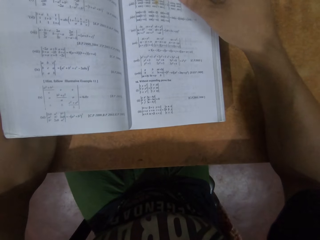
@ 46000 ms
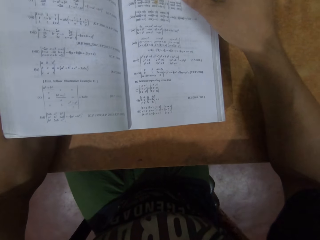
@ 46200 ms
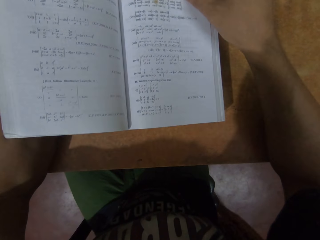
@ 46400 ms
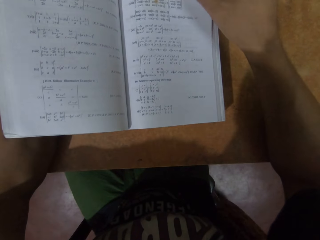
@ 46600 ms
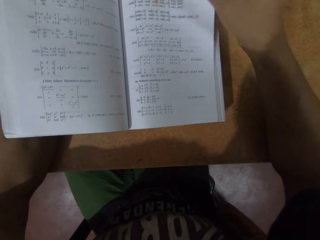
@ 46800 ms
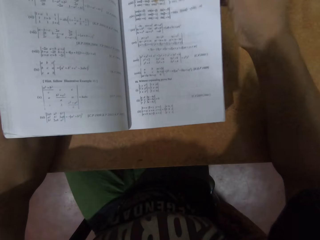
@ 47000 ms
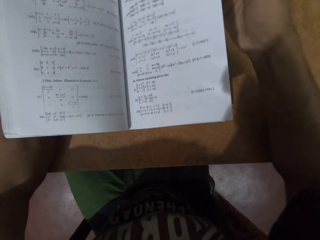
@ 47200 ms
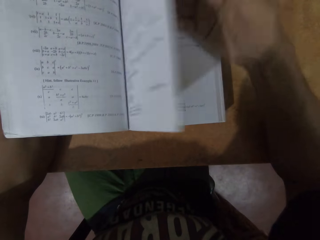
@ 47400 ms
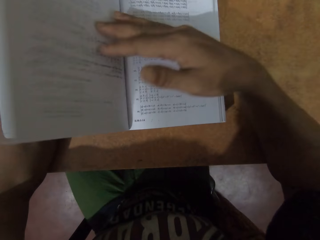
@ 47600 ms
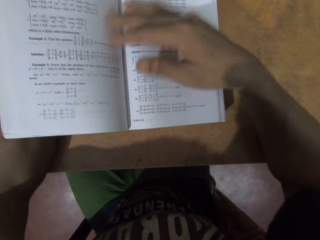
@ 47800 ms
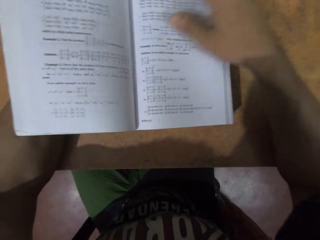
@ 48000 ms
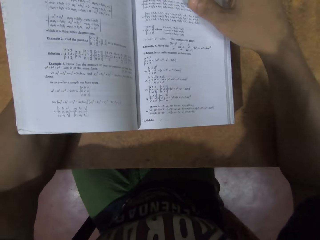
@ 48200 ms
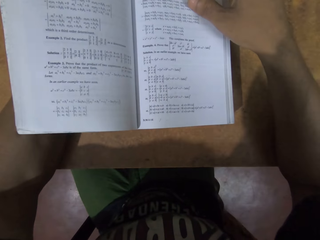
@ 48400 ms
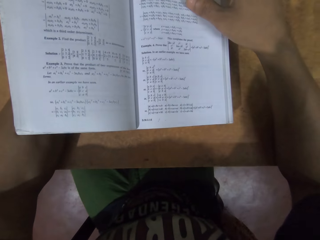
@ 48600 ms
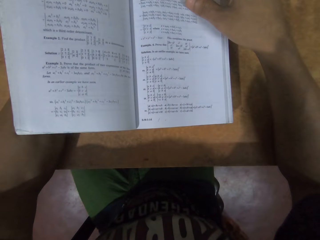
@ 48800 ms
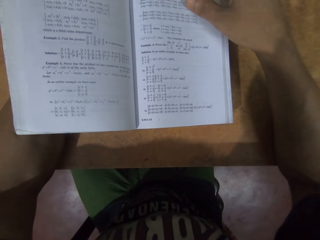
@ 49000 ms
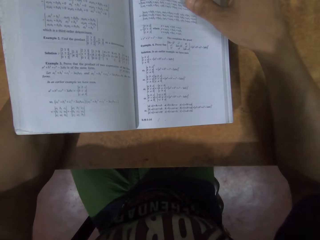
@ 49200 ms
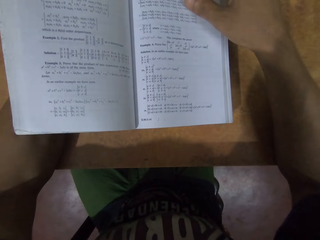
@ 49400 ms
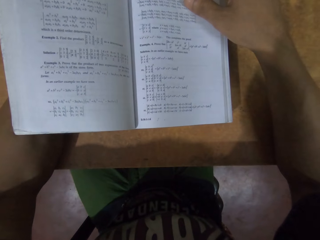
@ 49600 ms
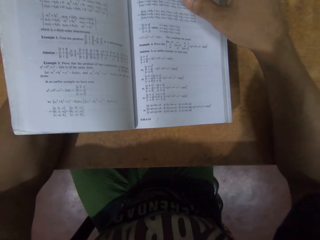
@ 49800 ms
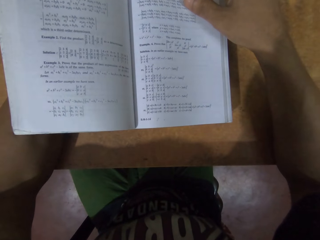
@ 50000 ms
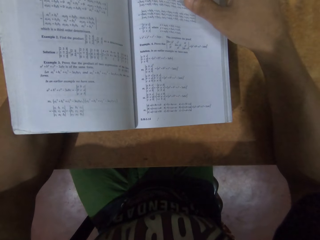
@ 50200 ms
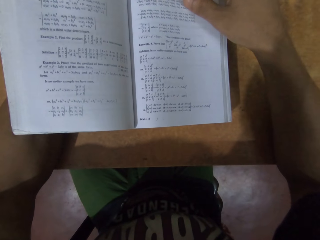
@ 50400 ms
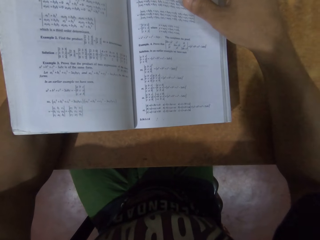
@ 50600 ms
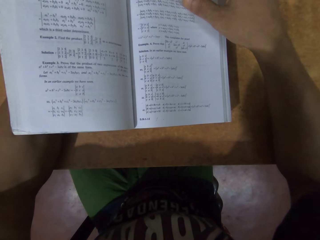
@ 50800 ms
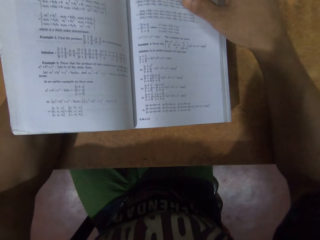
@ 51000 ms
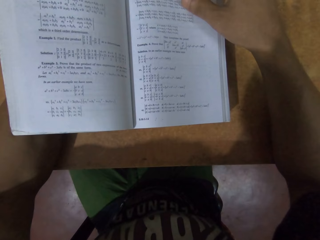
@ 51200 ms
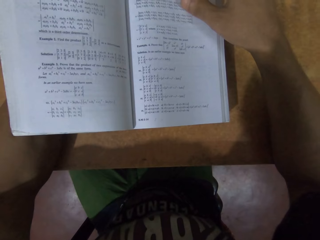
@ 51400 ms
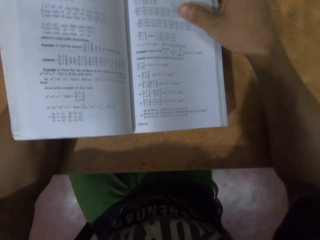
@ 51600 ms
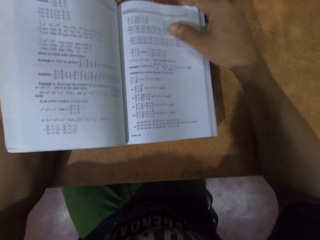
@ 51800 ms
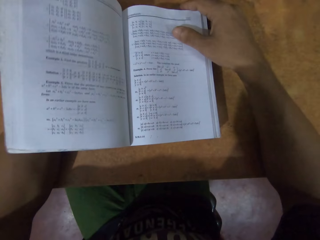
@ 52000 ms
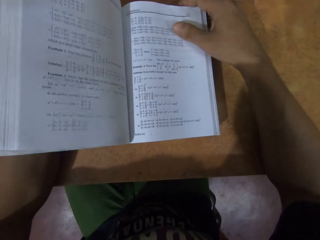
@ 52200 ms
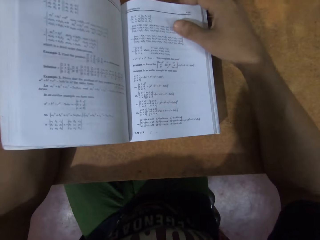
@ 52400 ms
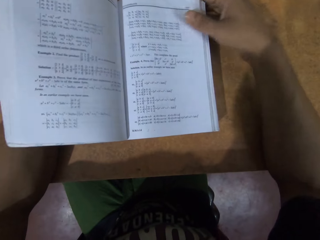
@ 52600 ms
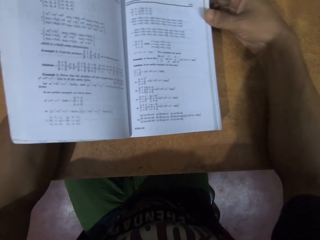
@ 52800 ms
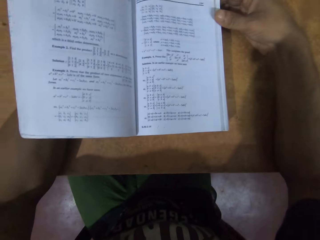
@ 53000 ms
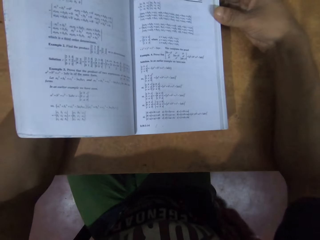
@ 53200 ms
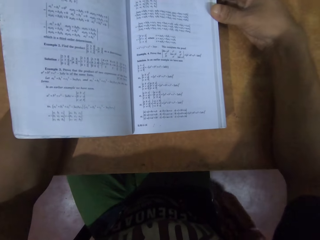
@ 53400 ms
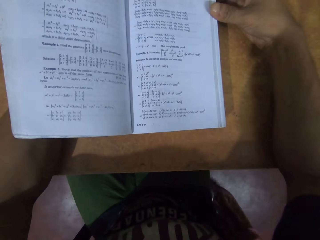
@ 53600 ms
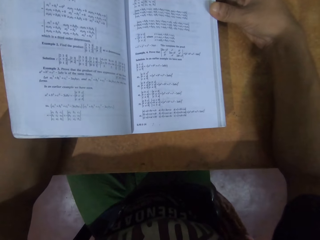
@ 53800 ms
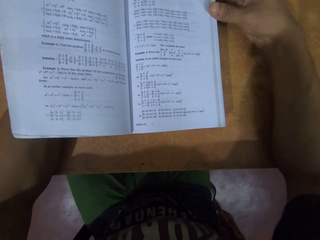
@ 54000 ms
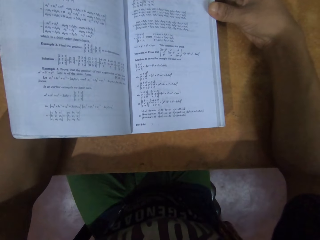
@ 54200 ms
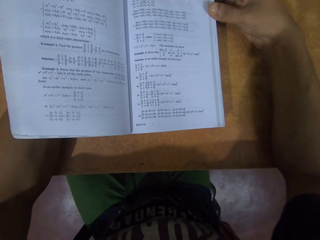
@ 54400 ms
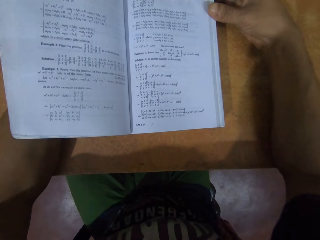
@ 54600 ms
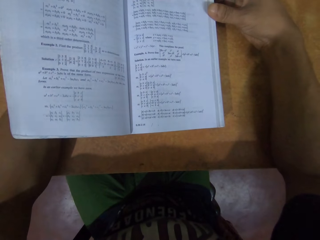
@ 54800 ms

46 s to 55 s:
The camera wearer flips another page of the book in her left hand with her right hand. She reads through the book in her left hand. She interacts with the woman.
